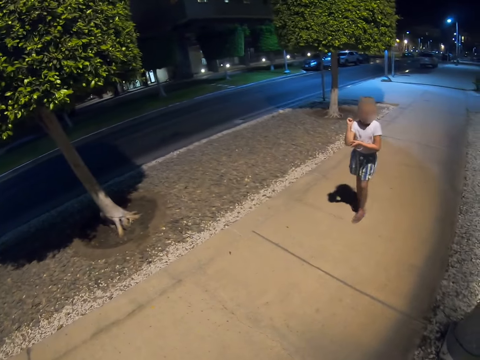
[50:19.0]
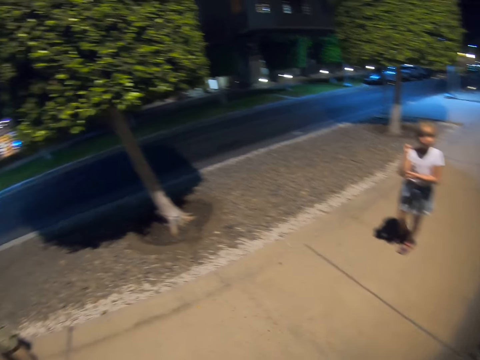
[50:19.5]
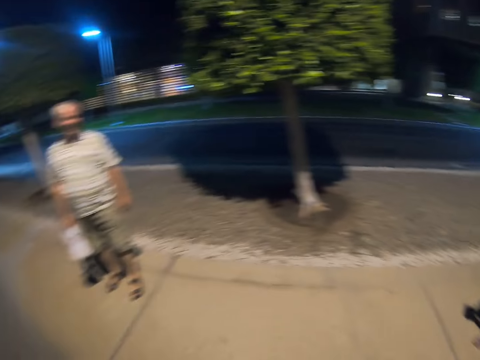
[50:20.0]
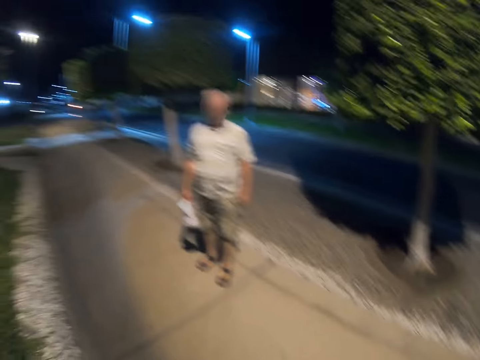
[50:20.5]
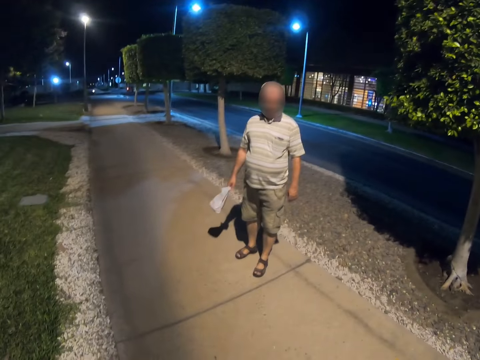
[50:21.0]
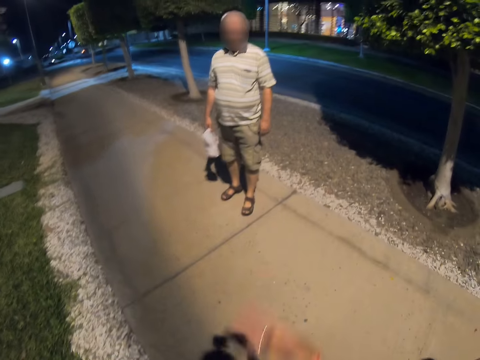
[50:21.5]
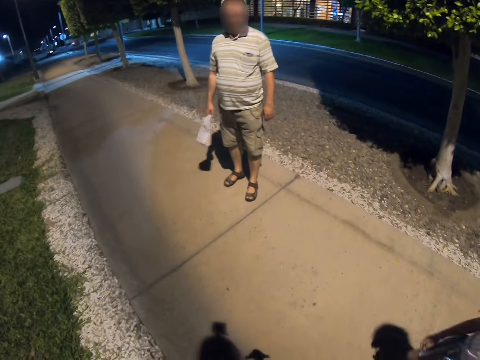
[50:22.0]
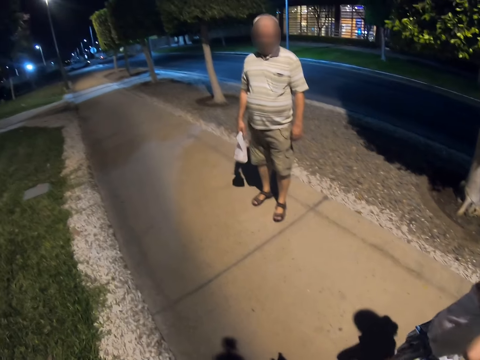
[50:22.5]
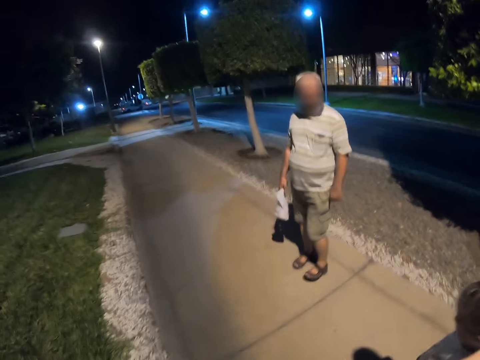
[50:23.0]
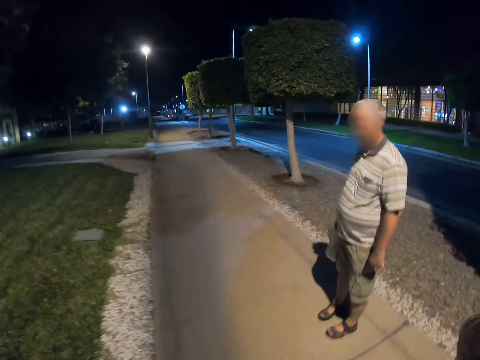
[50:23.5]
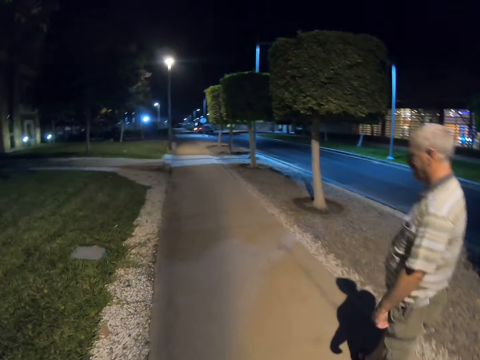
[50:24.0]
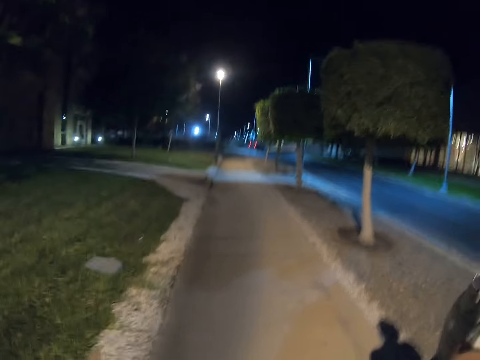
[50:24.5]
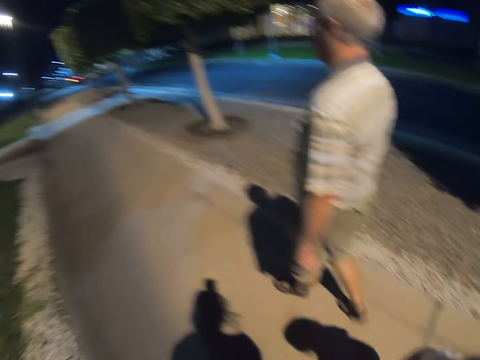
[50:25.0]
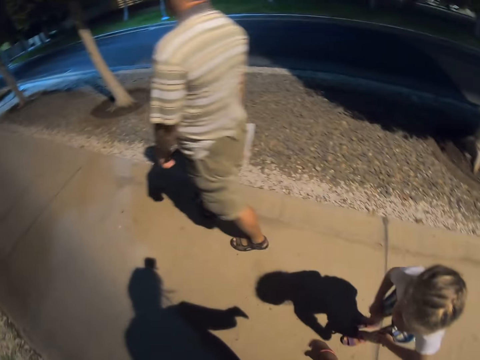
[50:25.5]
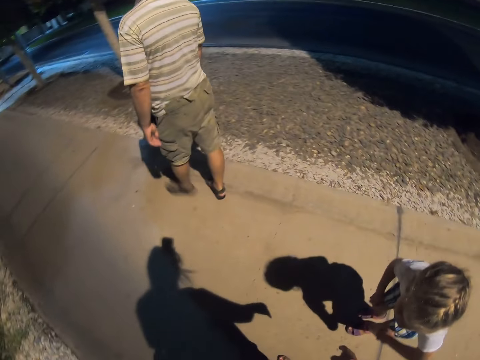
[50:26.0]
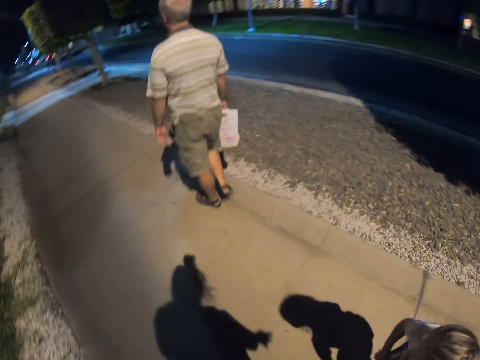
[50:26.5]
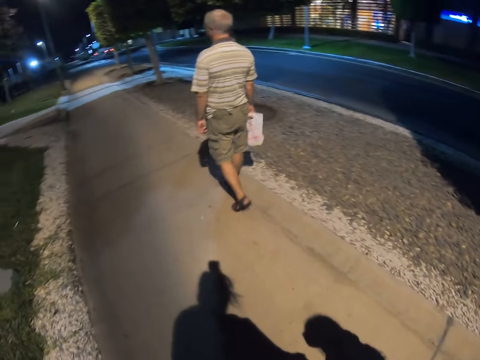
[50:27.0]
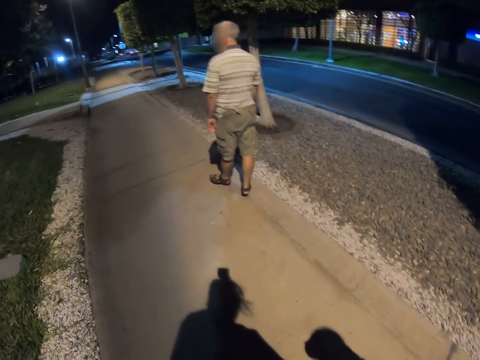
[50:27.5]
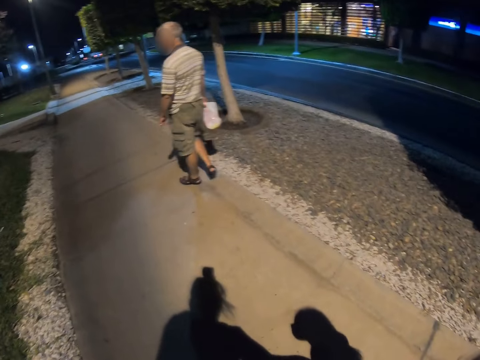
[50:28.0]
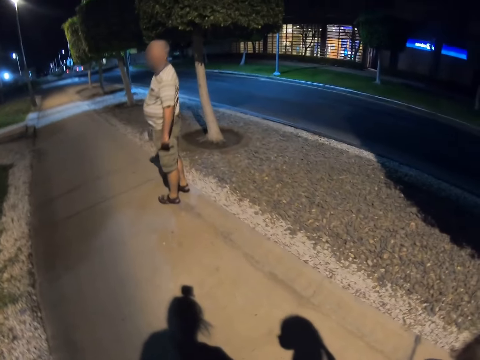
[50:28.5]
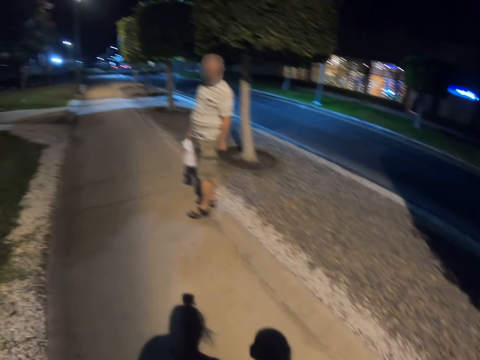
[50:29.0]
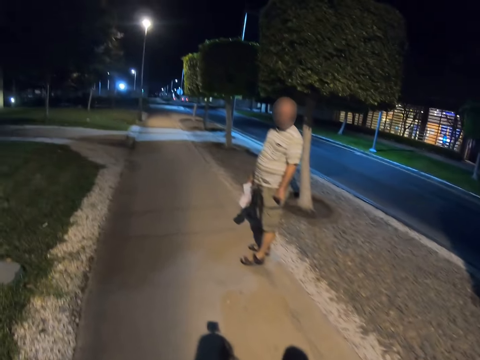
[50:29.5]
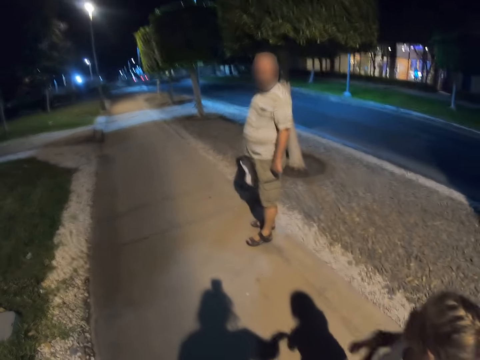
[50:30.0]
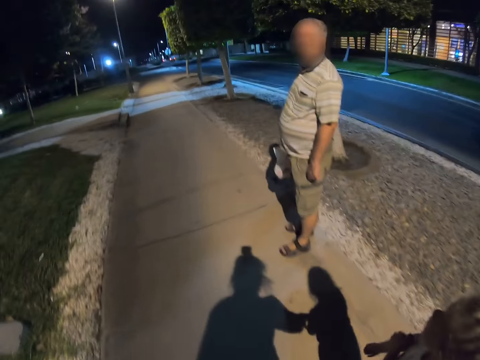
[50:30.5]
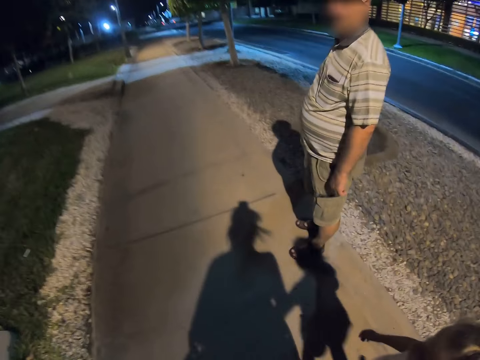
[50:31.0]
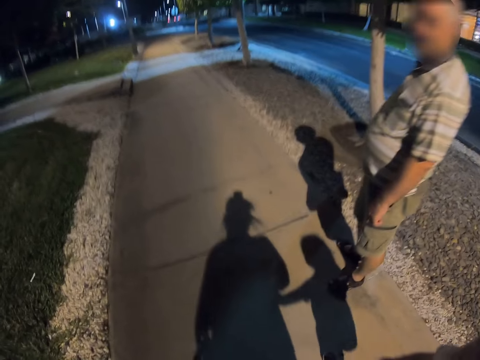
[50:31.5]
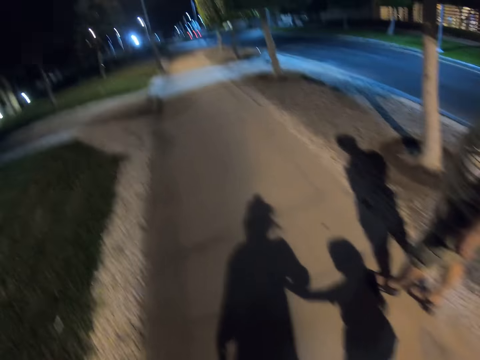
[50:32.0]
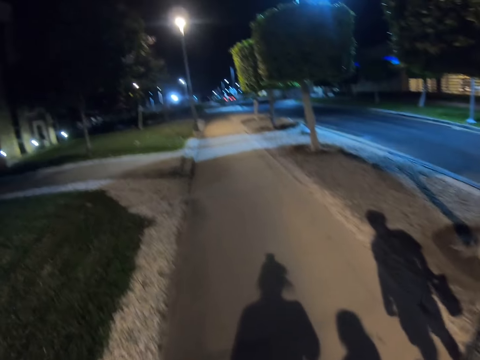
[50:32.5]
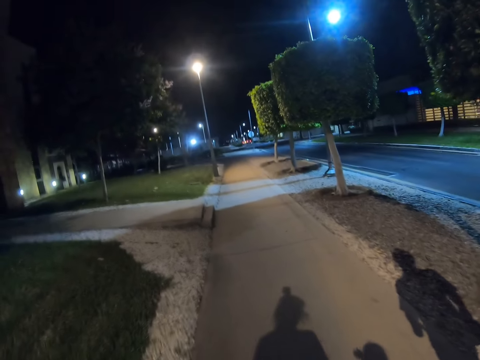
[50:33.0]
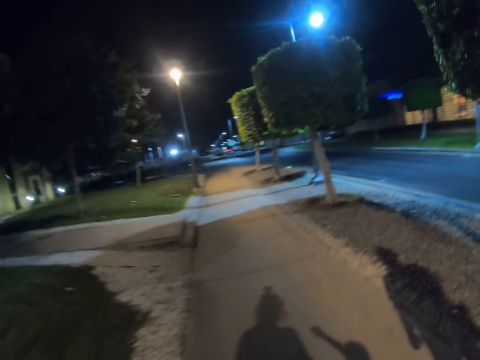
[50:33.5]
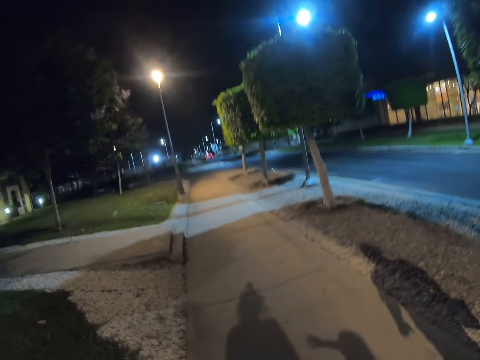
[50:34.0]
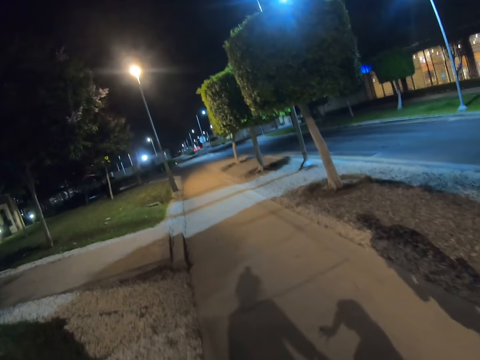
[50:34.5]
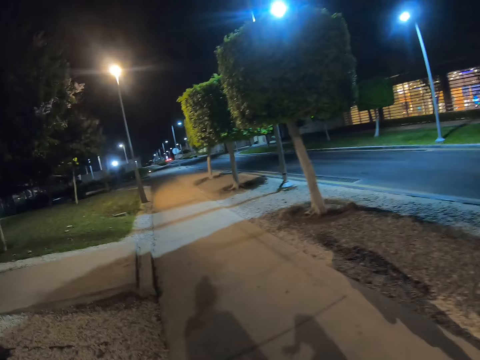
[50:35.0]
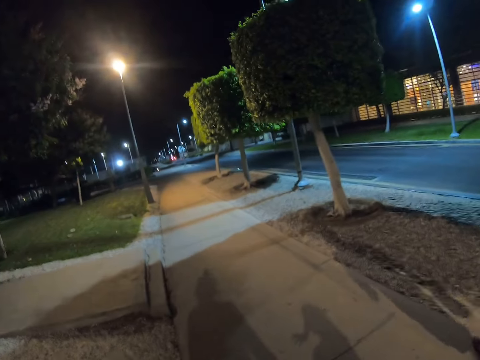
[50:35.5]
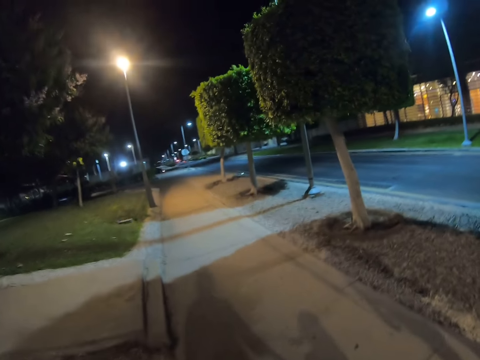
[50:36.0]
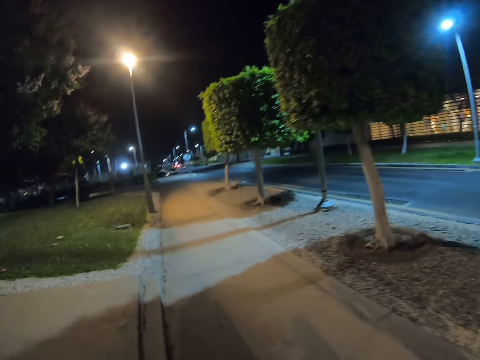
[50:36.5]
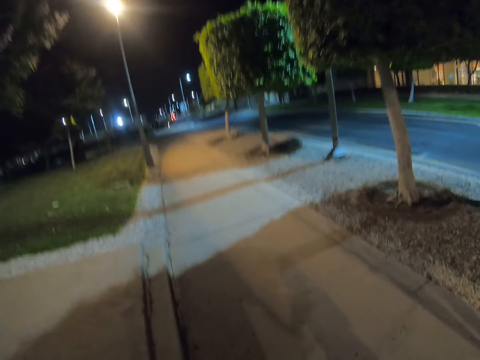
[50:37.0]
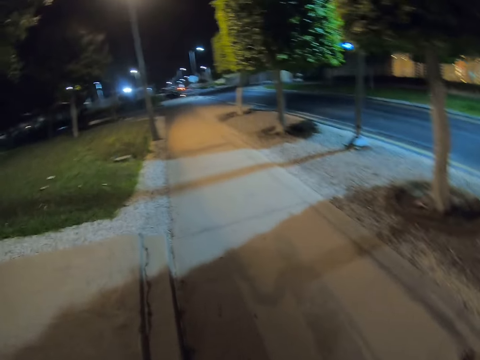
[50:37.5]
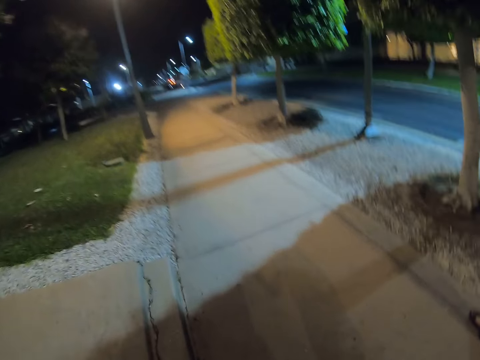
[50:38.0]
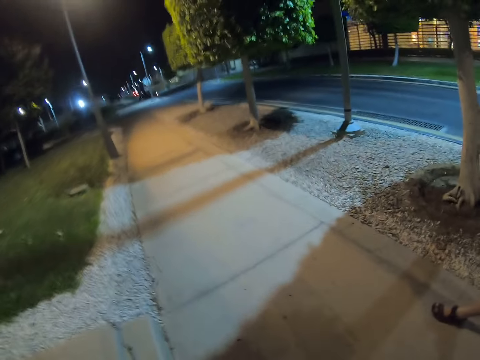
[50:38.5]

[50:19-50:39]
A child is rubbing his right hand. The camera wearer instructs another child to continue walking ahead. A person walks down the street. A man continues walking. The camera wearer stops walking together with the first child. The man continues walking. The man stops walking. The man turns back. The camera wearer continues walking down the street together with the first child. The man continues walking. The camera wearer continues walking together with the man and the first child.

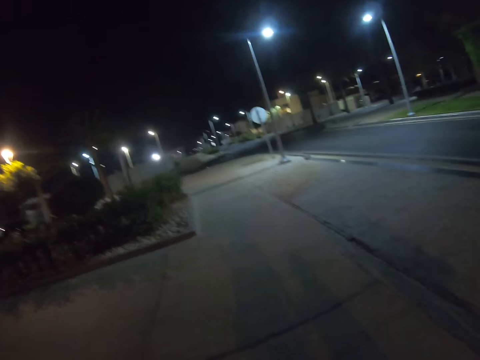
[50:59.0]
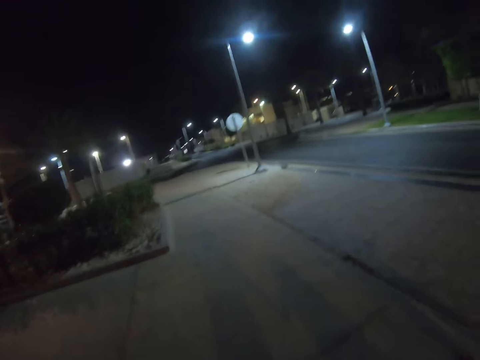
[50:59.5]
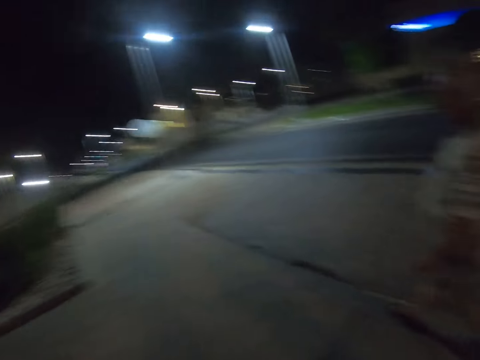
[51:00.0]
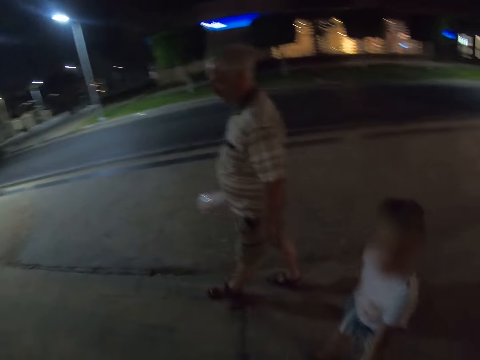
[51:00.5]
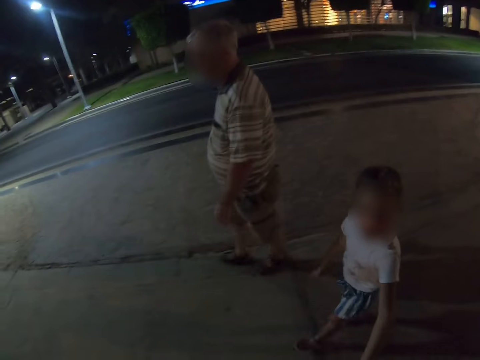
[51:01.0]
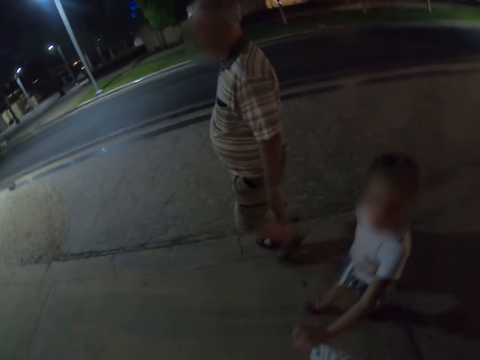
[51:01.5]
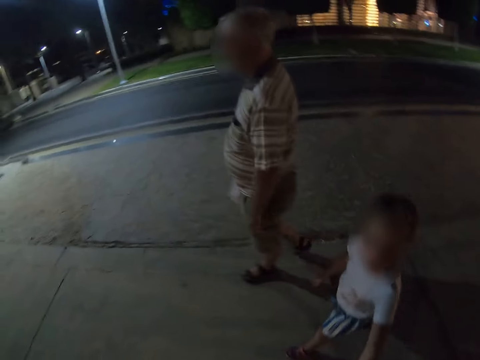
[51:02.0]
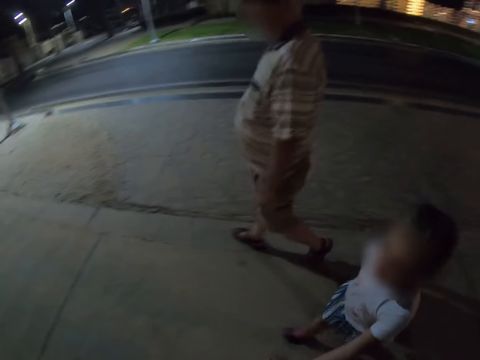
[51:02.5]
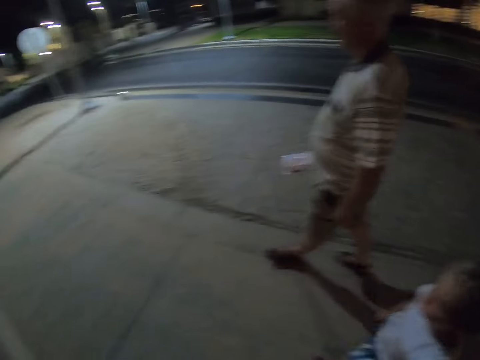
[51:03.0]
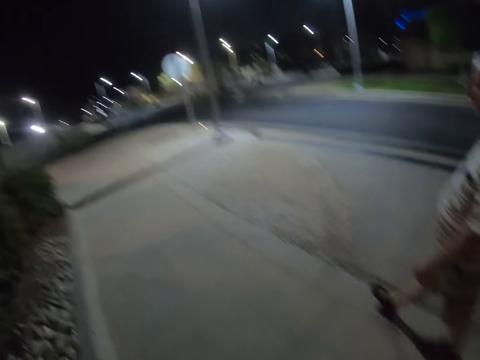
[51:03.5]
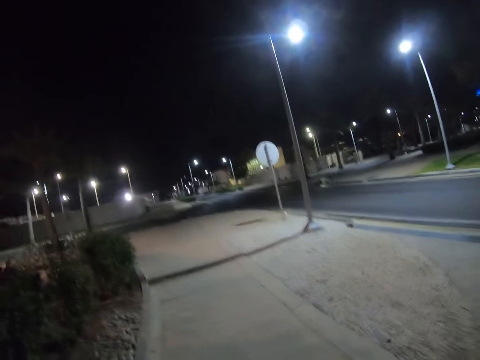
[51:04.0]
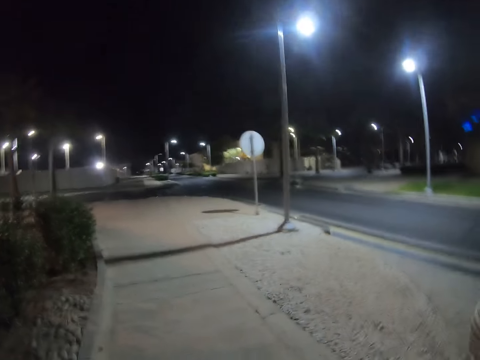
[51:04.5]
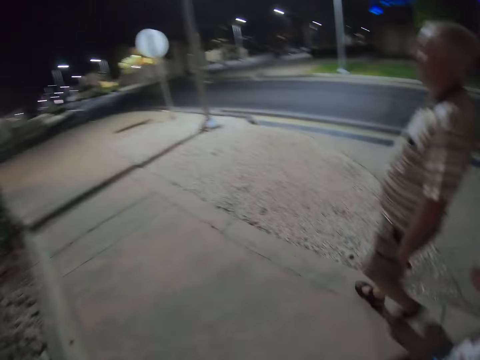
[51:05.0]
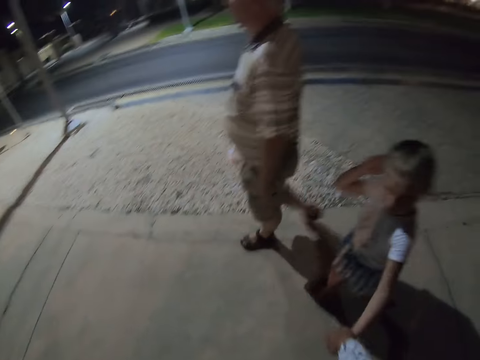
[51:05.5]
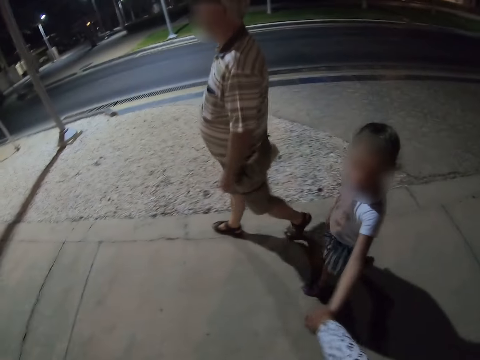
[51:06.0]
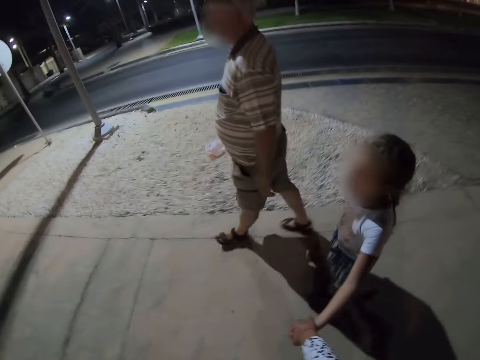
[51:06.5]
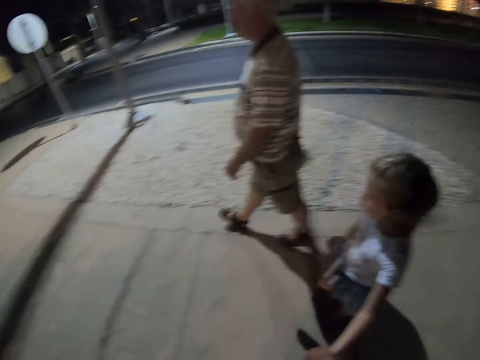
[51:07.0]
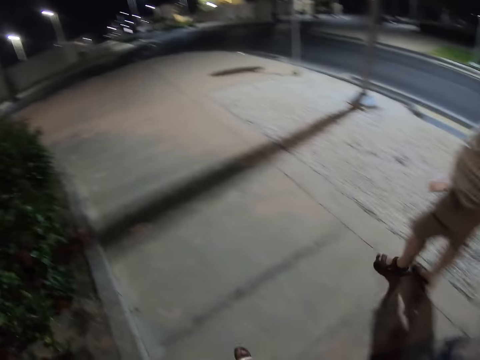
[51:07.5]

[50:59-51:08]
The camera wearer looks around. They talk to a child. The child rubs her head.
